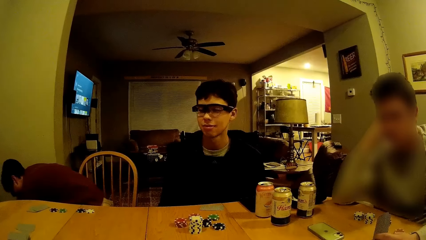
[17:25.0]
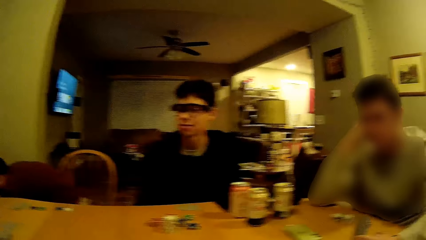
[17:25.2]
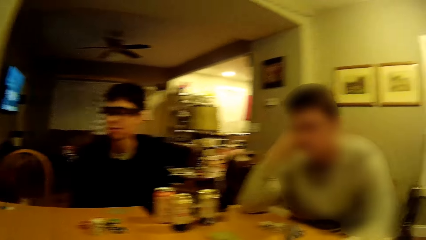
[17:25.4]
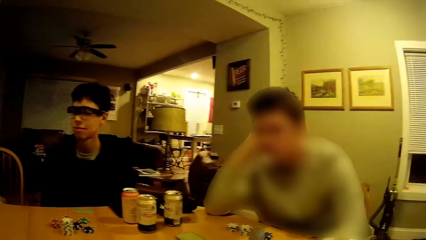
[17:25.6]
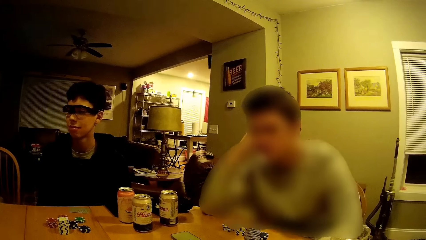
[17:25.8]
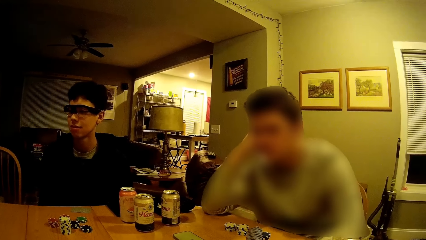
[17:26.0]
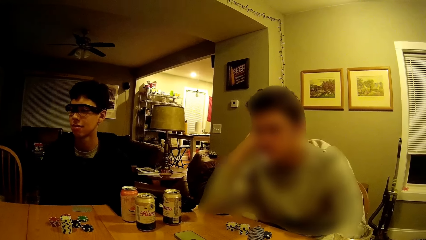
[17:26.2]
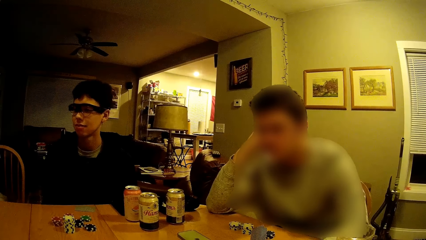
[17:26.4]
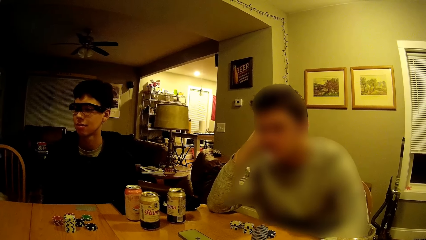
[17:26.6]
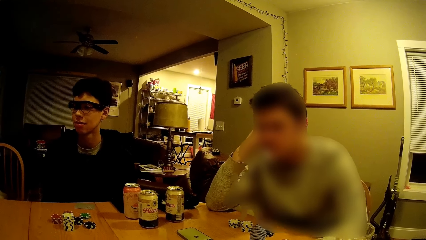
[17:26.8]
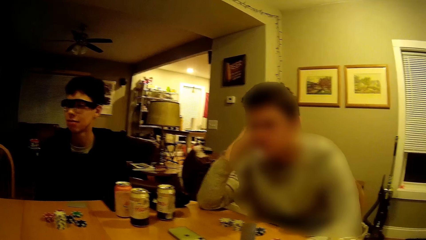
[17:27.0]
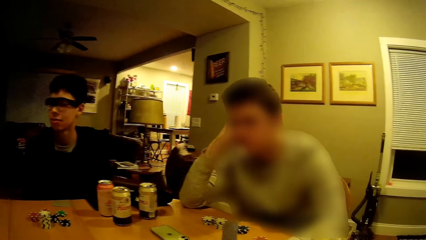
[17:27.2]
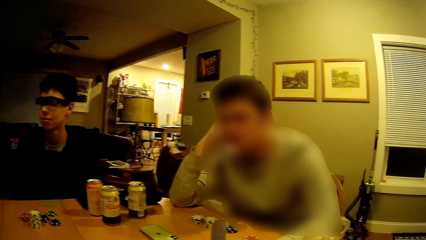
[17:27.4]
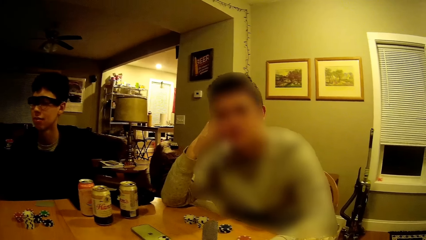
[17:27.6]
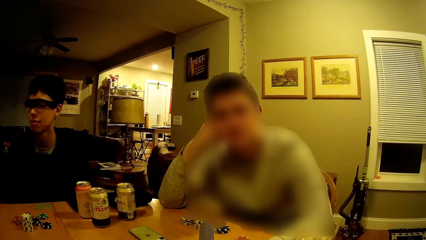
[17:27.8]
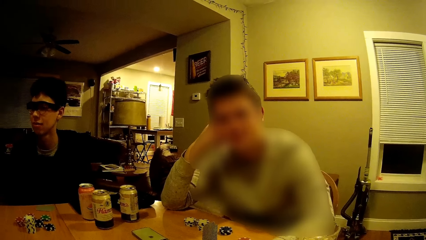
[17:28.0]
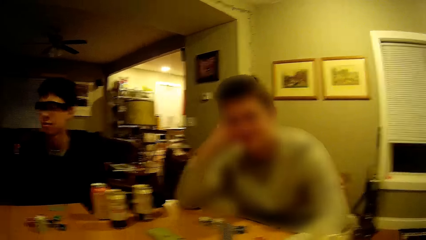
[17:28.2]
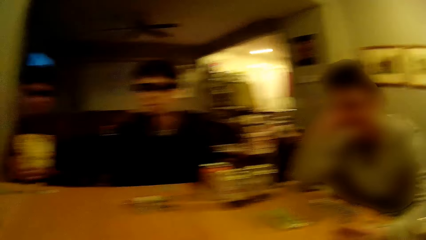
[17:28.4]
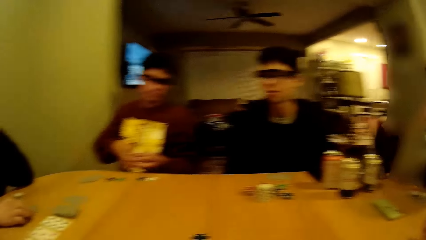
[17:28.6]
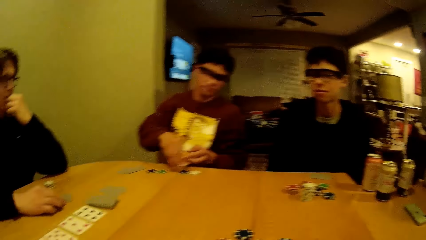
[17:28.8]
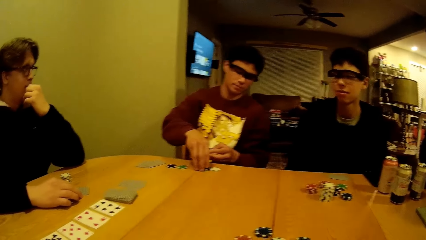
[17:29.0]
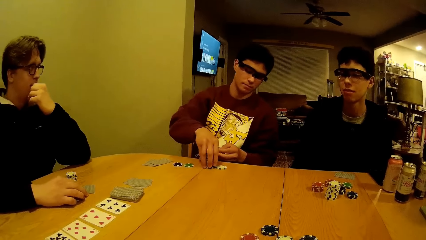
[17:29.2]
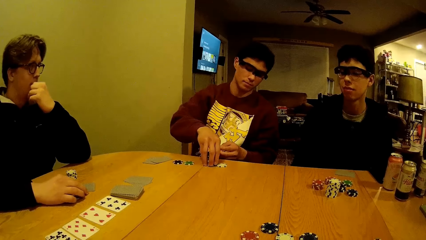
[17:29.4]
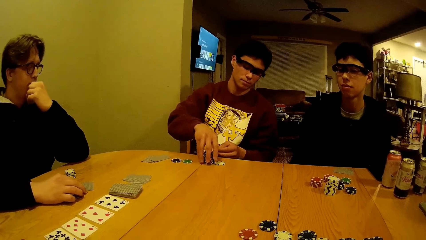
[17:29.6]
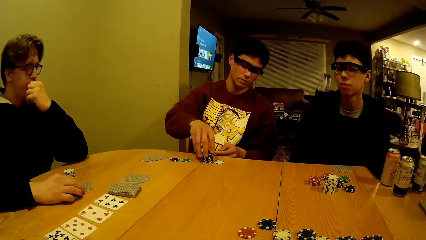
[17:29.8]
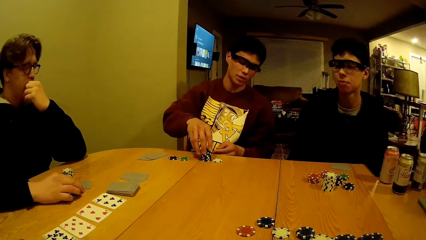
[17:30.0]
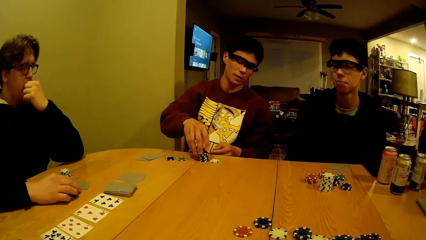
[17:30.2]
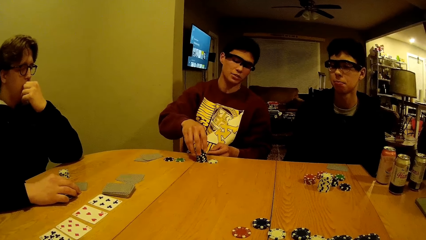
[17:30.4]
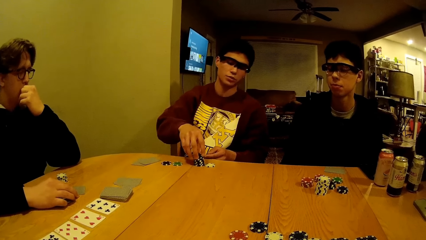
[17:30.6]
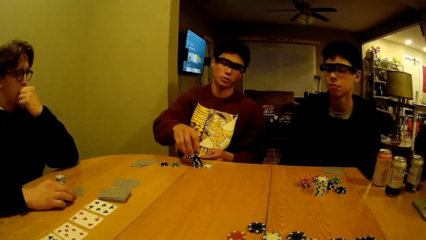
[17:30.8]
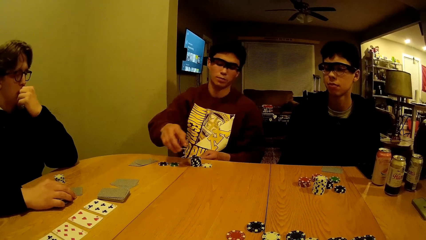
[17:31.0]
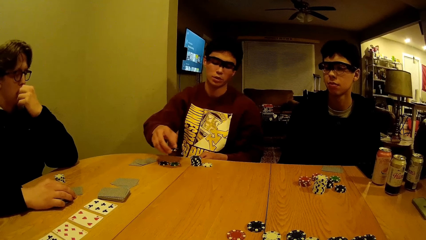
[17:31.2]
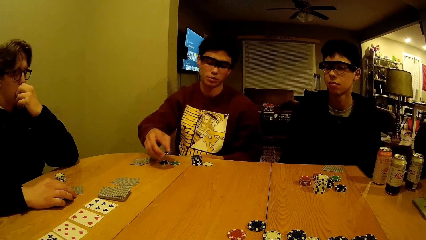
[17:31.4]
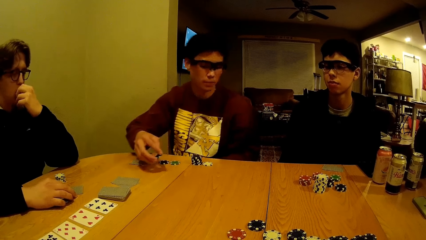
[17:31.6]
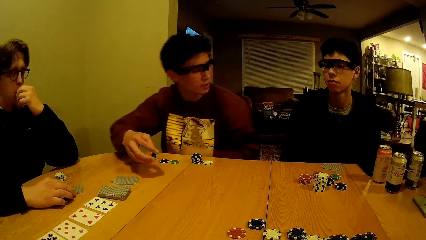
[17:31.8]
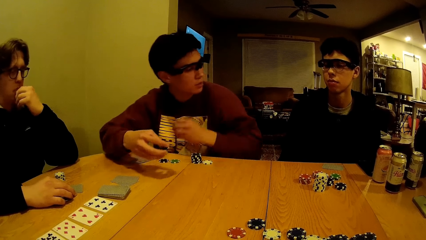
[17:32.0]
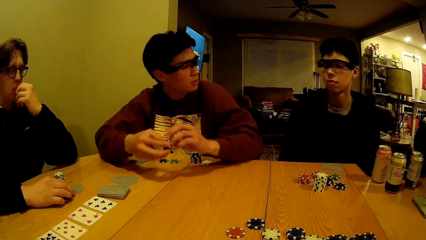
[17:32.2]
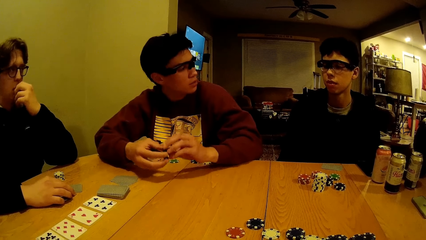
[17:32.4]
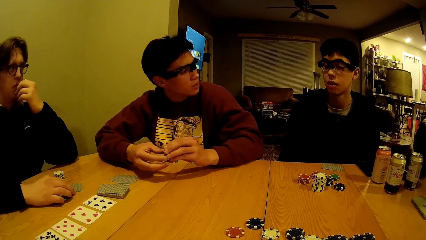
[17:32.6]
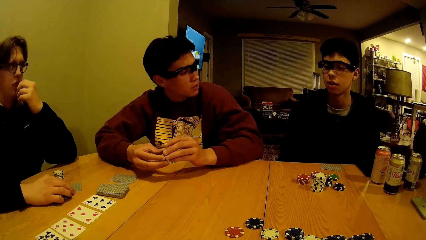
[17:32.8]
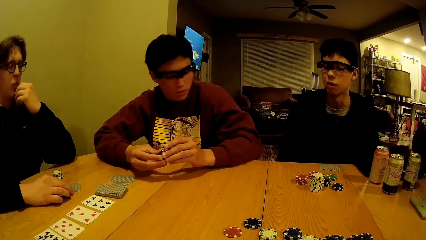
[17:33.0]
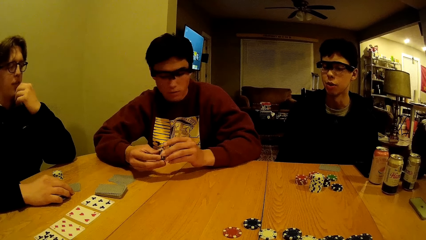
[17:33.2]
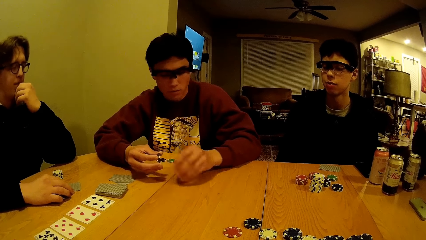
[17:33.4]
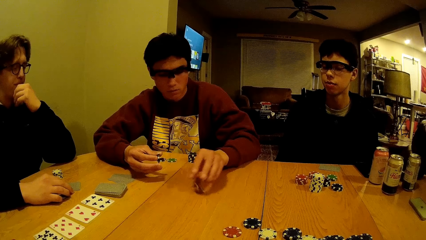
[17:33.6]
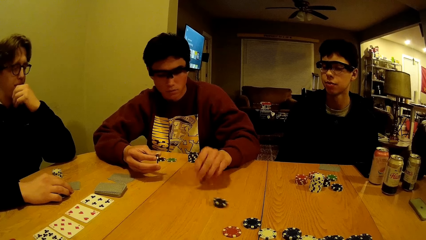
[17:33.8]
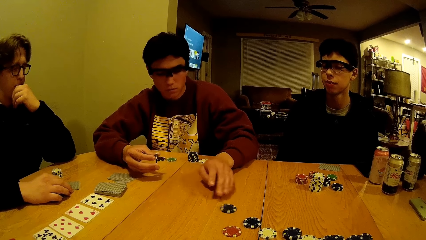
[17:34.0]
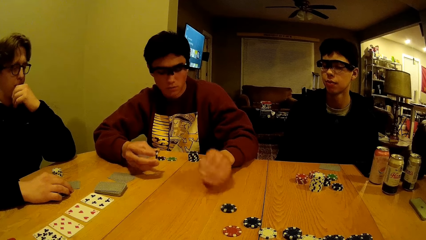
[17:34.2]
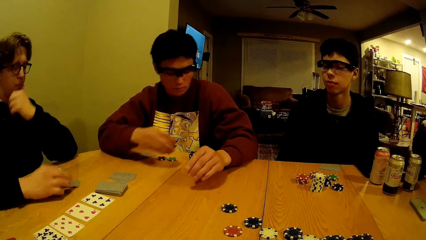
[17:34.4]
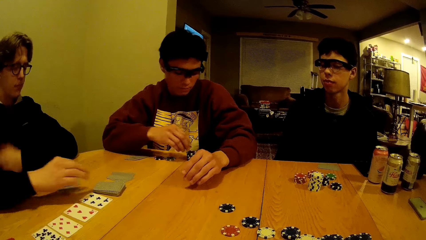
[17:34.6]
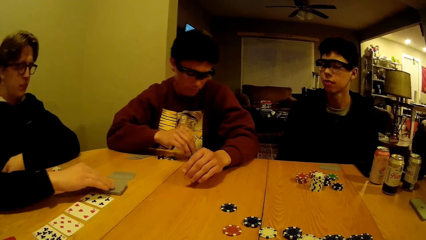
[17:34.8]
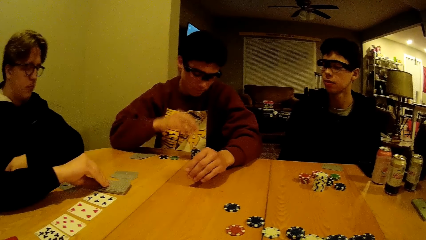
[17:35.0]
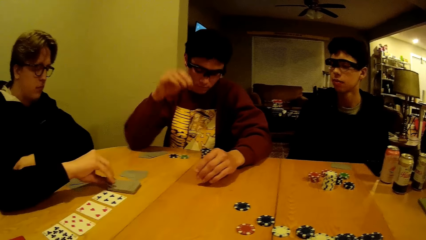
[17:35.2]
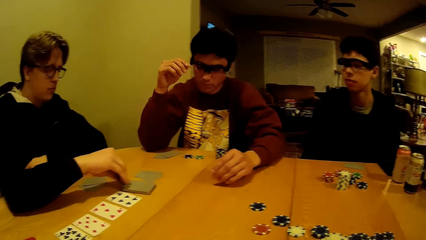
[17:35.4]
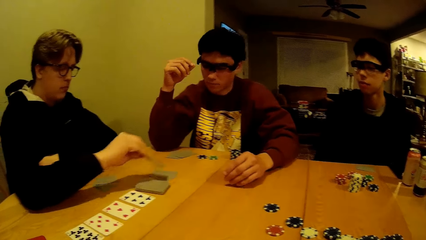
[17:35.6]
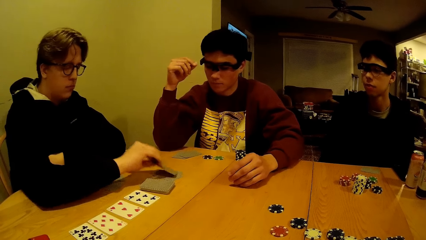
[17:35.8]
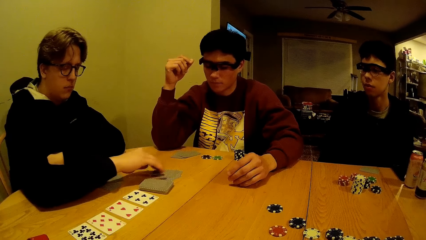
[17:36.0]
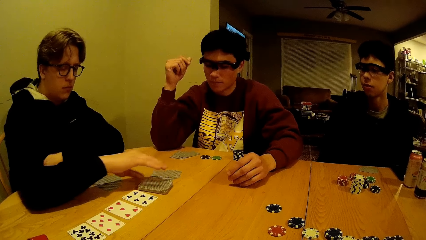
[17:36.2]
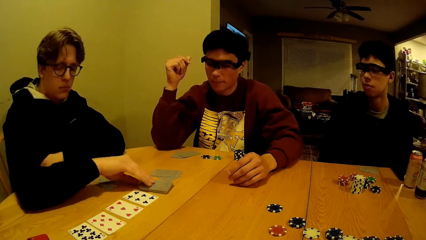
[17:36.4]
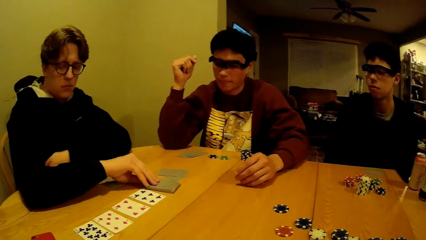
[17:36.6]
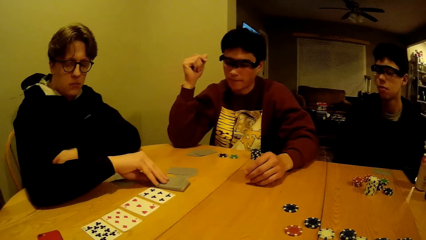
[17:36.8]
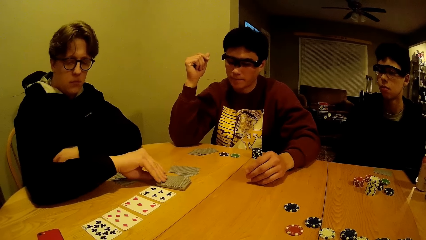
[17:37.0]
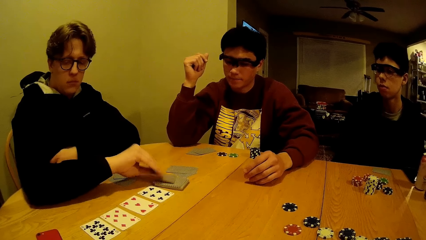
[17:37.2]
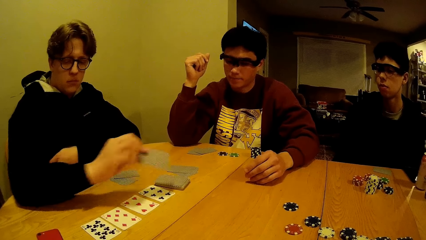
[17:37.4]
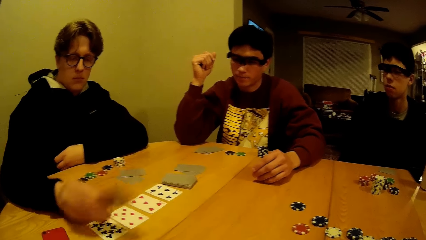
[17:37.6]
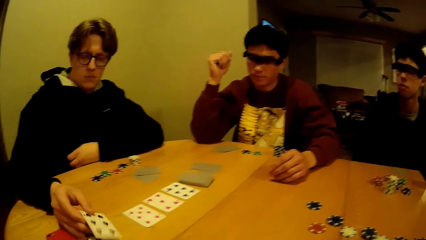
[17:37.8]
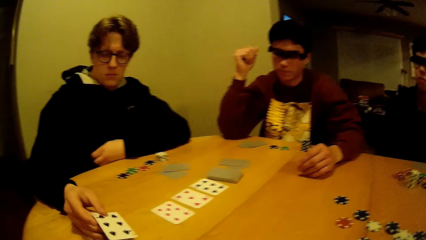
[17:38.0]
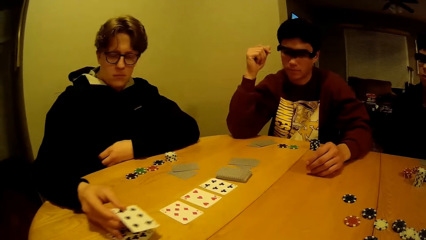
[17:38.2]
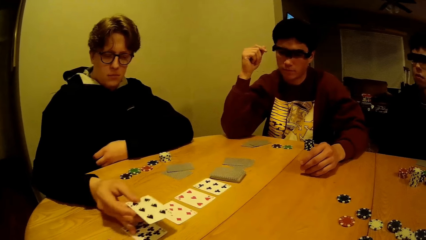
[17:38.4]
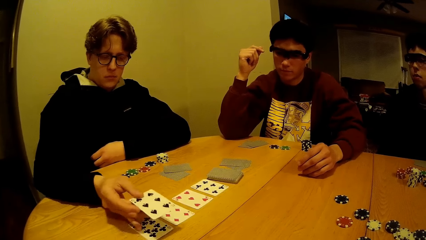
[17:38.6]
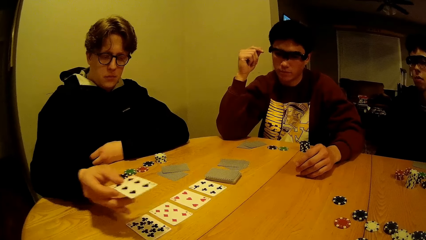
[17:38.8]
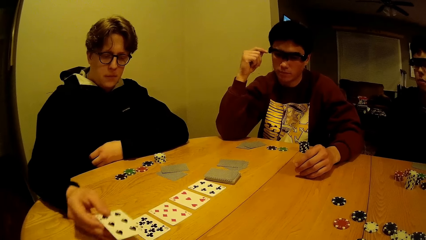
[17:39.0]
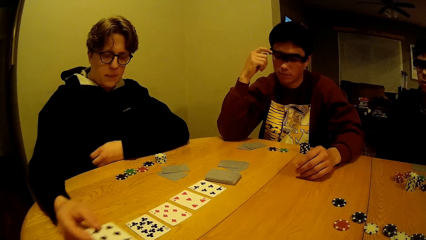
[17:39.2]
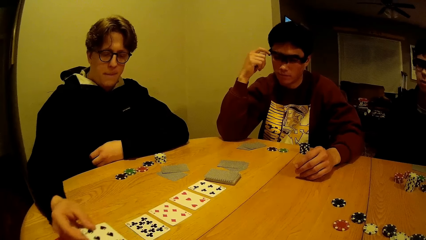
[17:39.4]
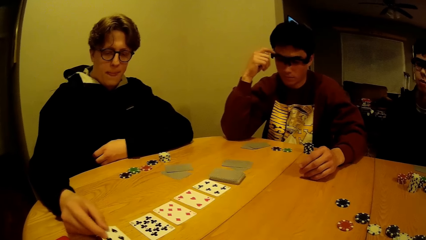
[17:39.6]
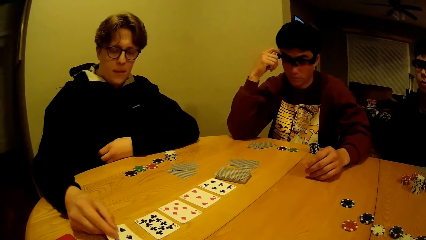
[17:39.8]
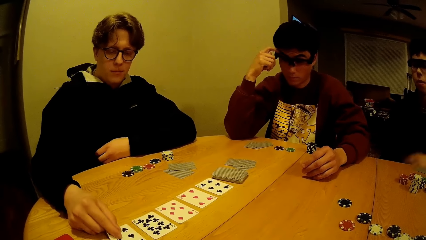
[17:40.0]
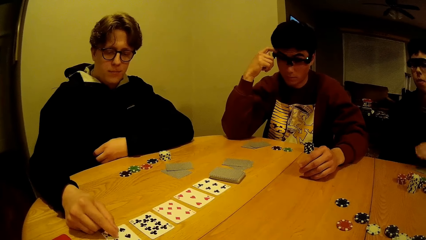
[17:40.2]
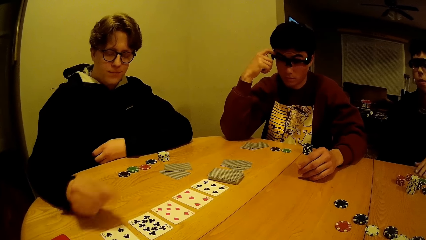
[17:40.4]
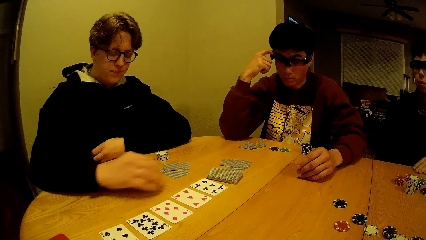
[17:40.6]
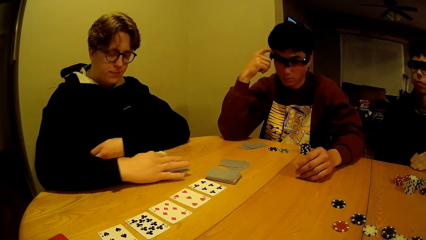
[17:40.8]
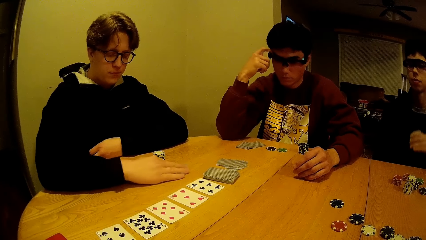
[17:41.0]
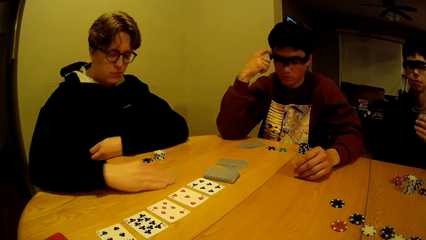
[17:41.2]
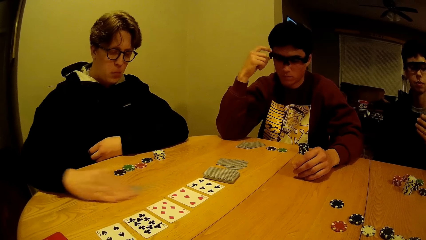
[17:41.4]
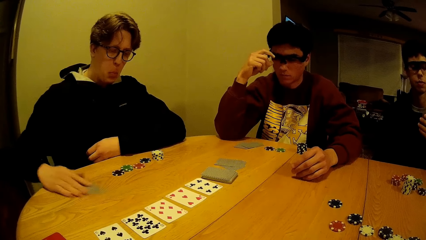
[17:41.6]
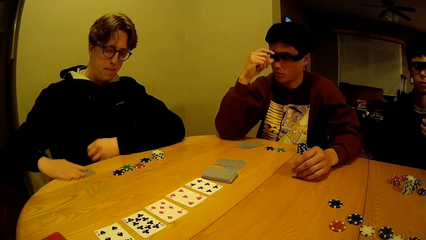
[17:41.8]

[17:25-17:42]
A man drops some game disks on the table. The man picks up a game disk from his portion of disks on the table with his right hand. The man drops a game disk at the centre of the table with his left hand. Another man shuffles his portion of cards on the table with his right hand. A person moves the cards on the table. A third man picks up his portion of cards on the table with his left hand. The second man picks up his portion of cards on the table with his left hand.
